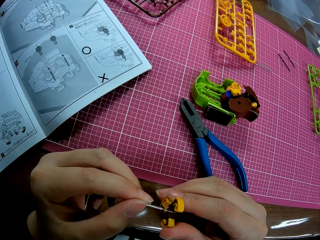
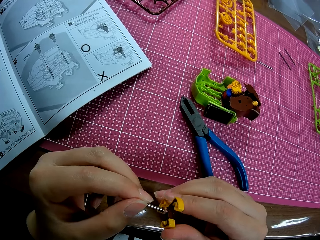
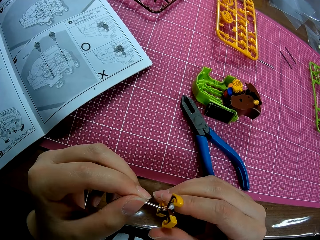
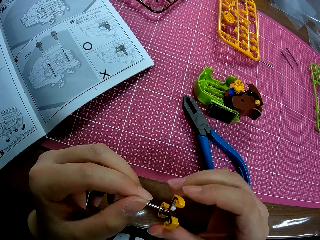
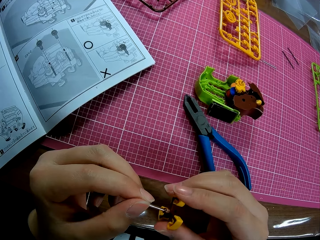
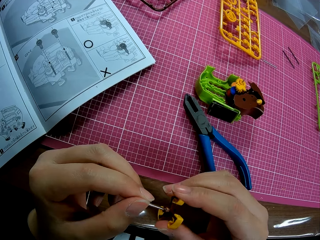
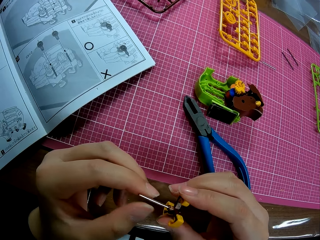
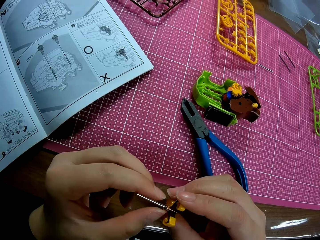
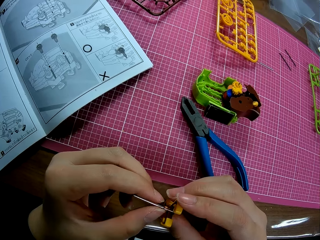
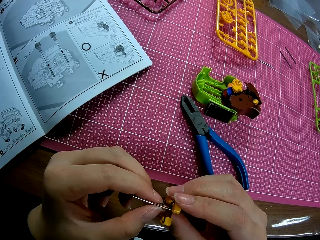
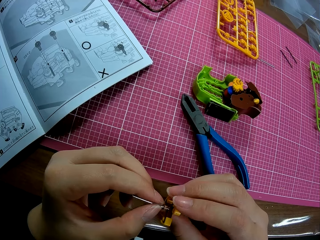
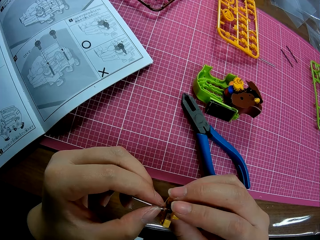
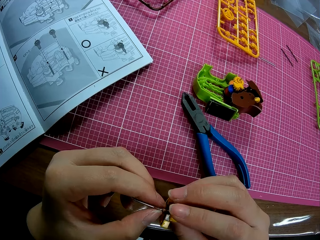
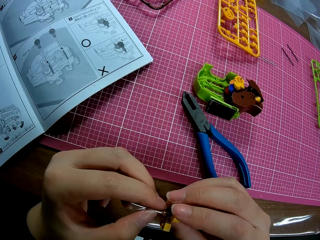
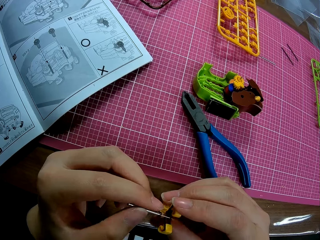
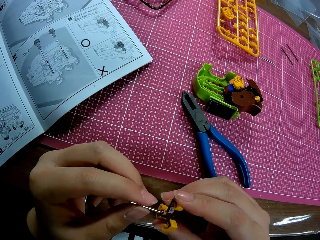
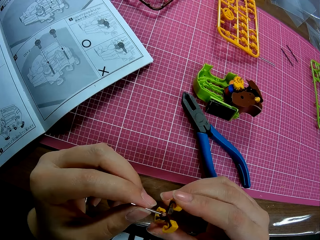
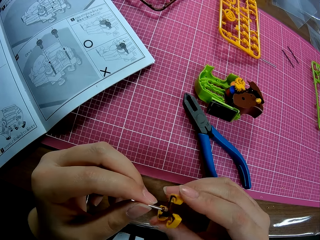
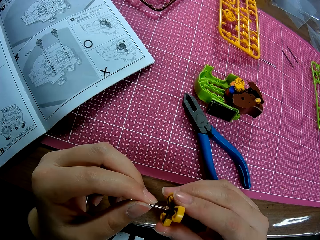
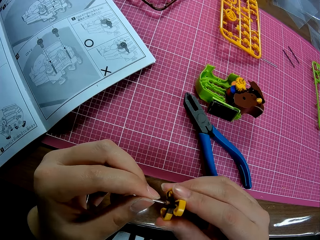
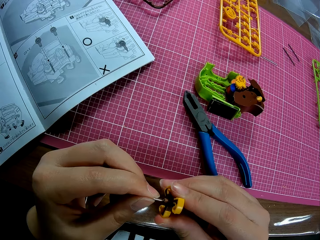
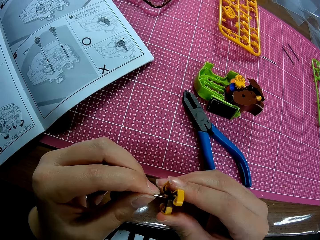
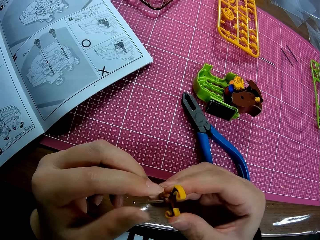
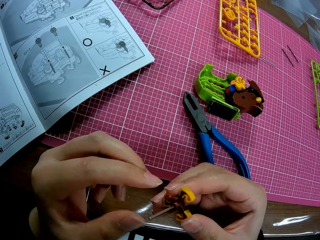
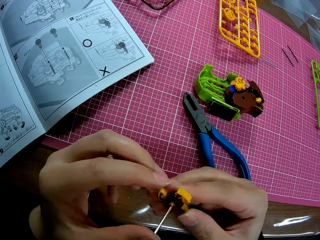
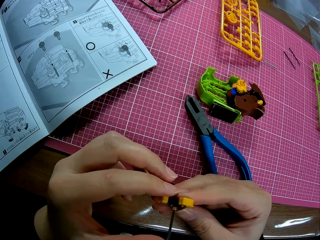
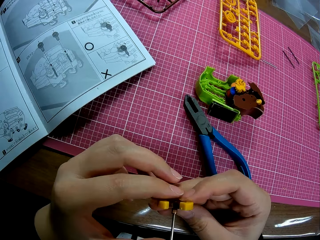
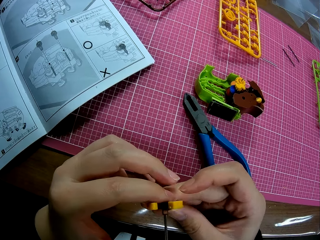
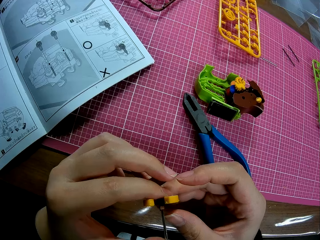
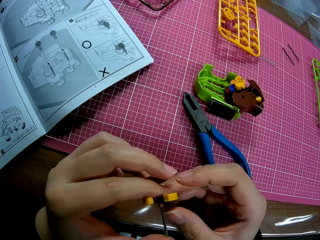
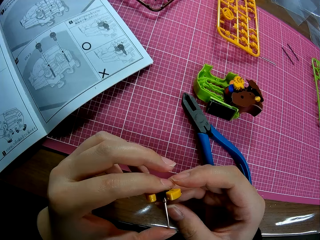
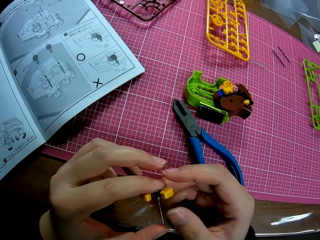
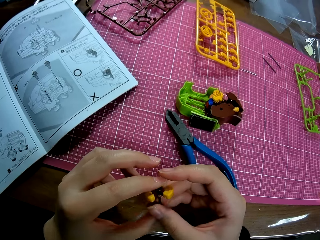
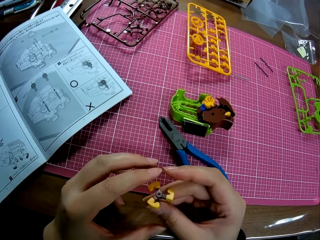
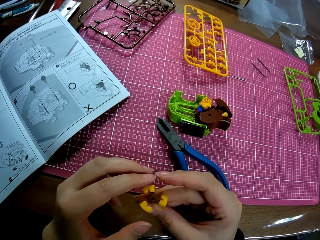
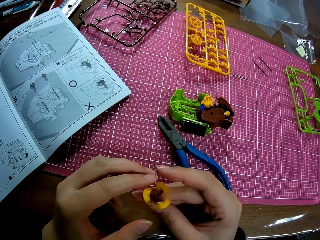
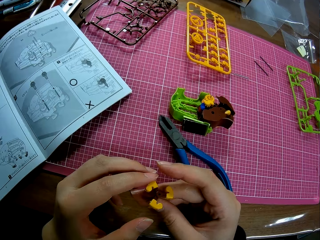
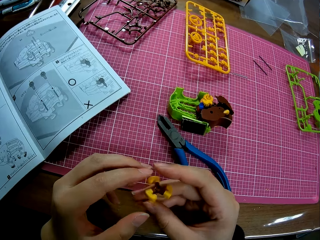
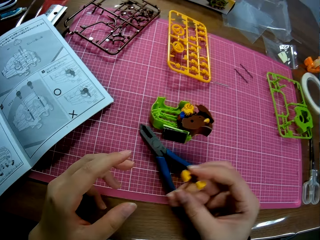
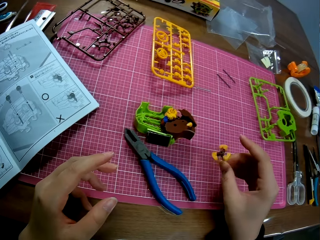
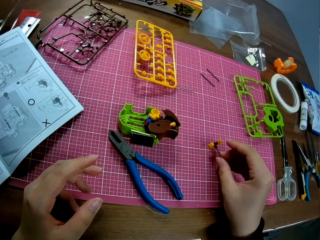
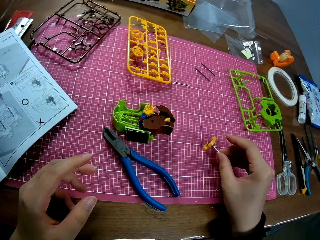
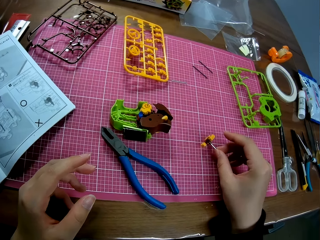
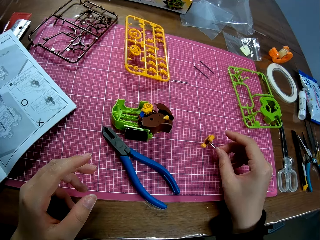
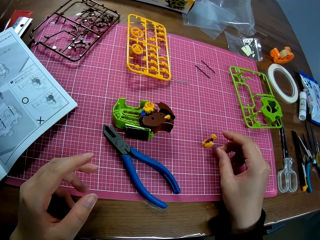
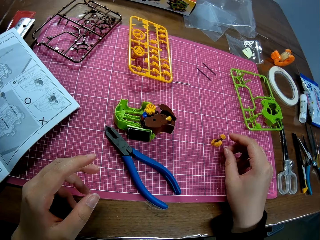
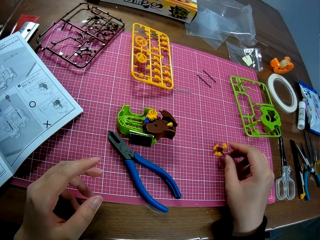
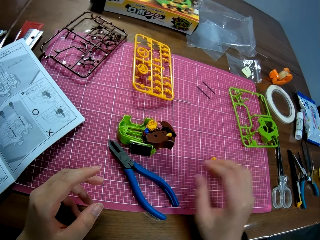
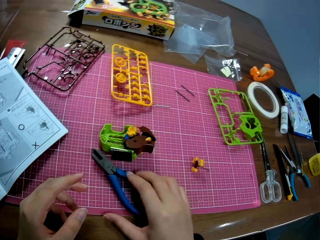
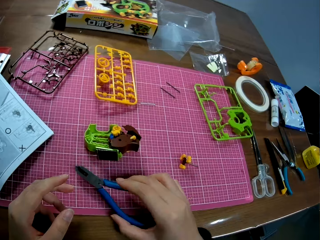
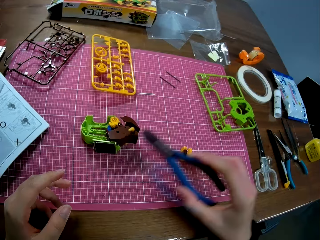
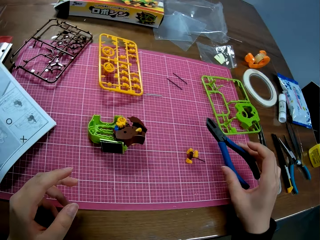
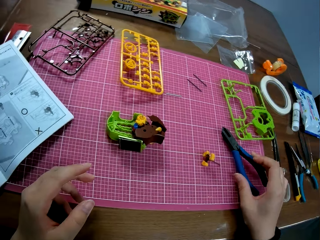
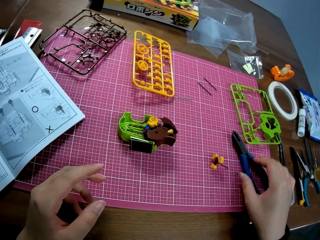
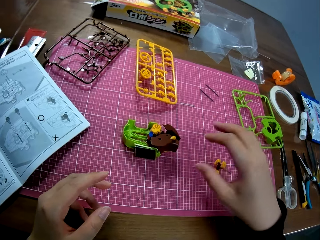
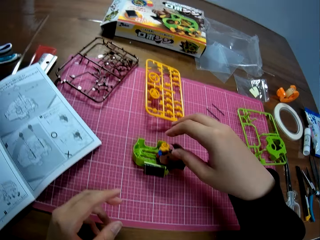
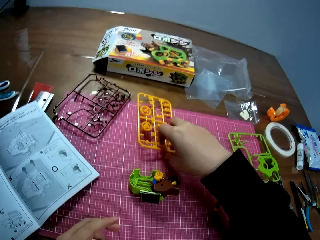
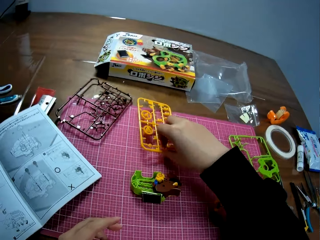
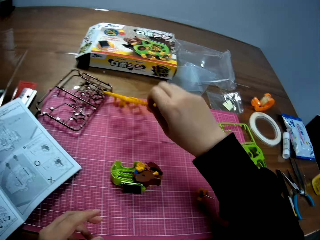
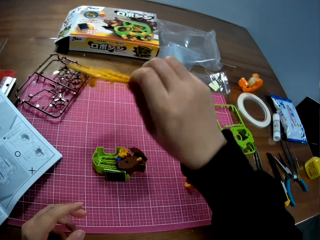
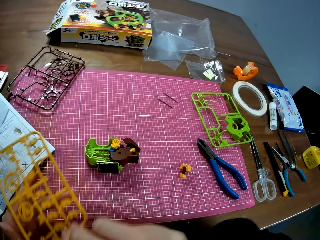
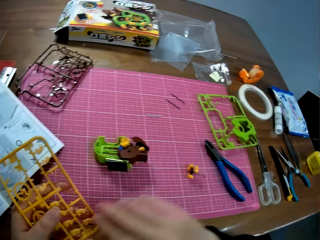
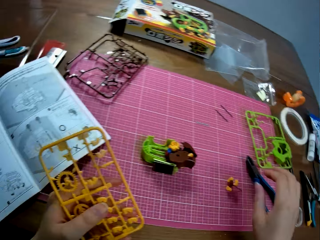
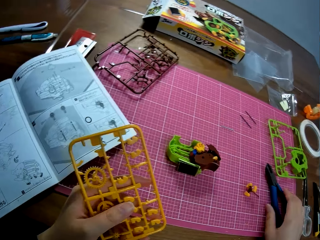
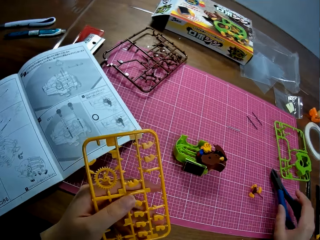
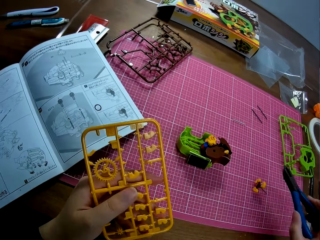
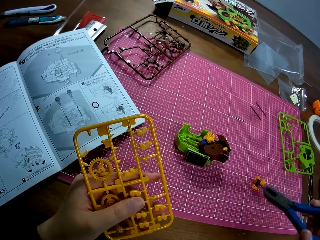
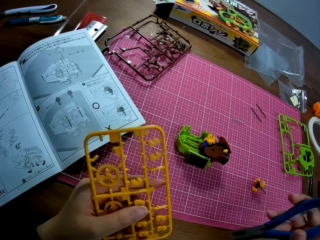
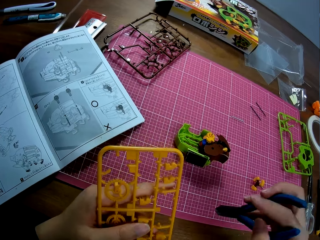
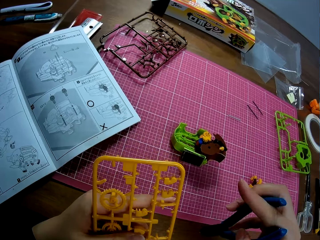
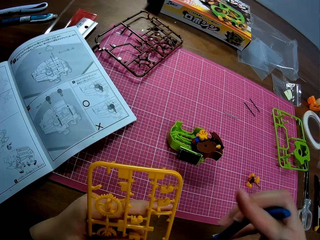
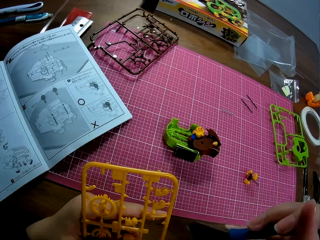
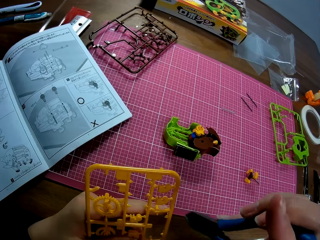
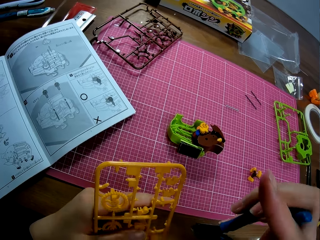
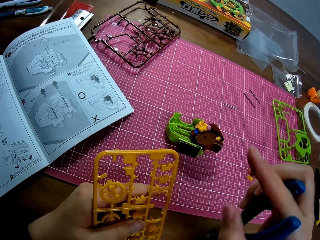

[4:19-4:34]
The camera wearer holds the model piece in his hand. He adjusts the plastic piece. He looks at the model piece. He rotates the model piece. He drops the plastic piece on the table. He moves the plier on the table. He takes the pliers. He puts down the pliers. He picks a plastic sheet or laser cut craft kit on the table. He picks the plier on the table.

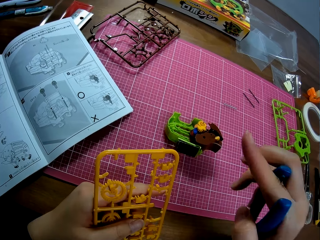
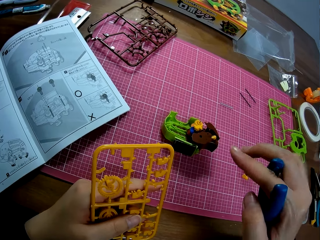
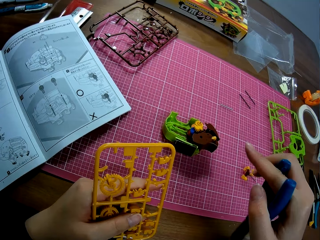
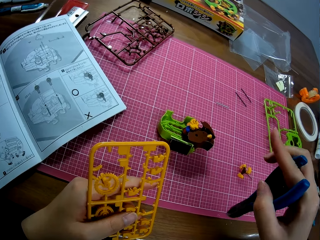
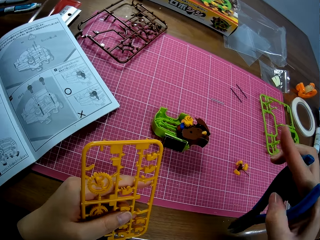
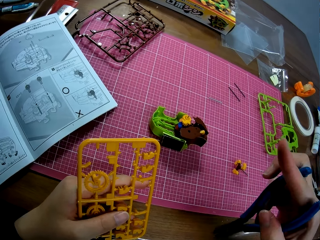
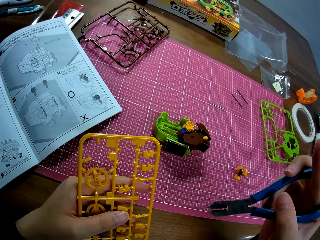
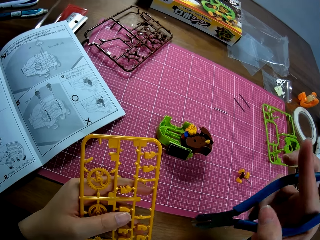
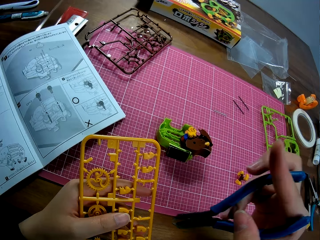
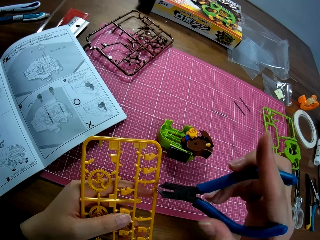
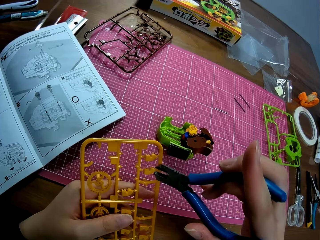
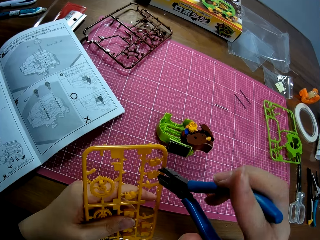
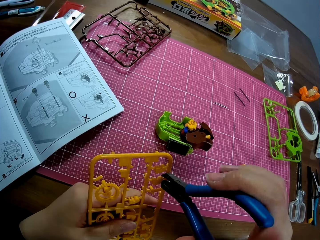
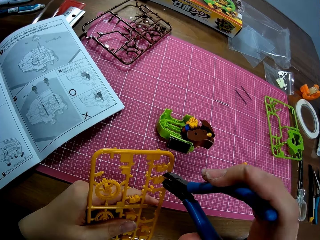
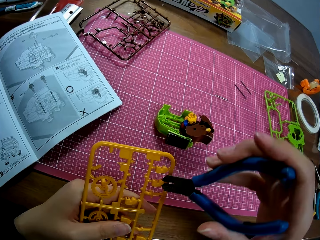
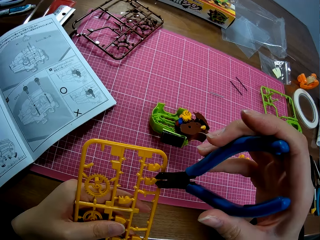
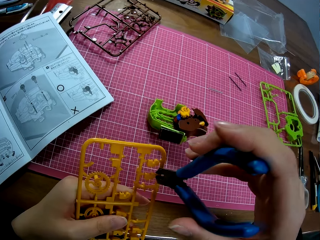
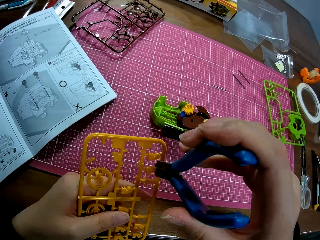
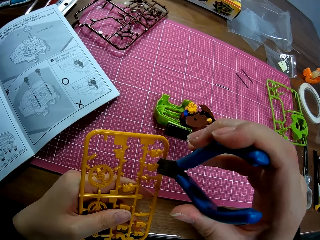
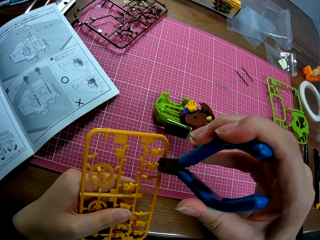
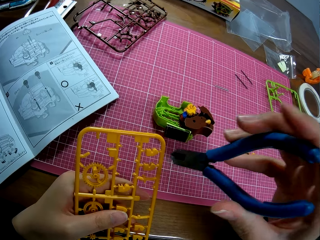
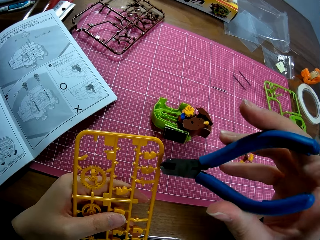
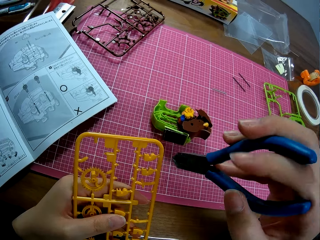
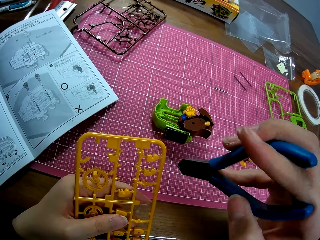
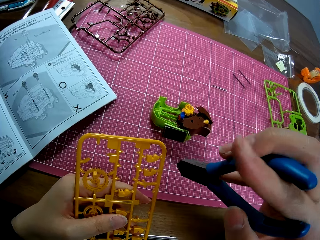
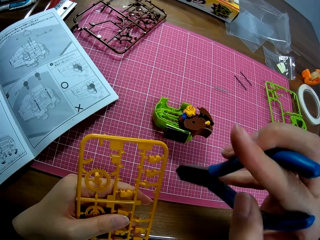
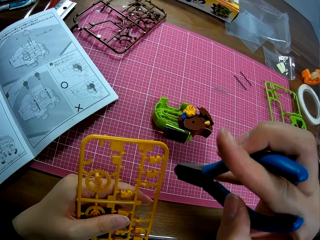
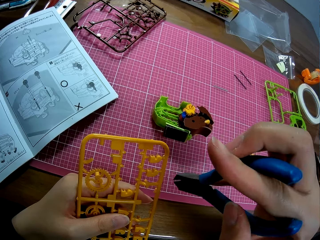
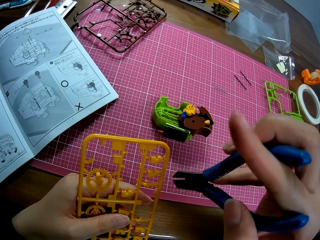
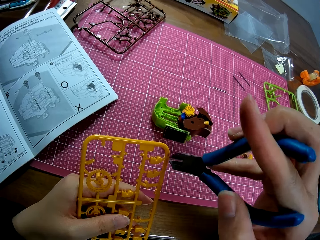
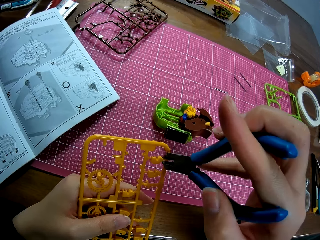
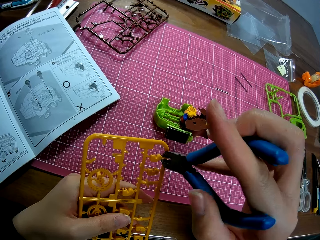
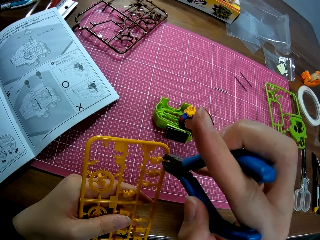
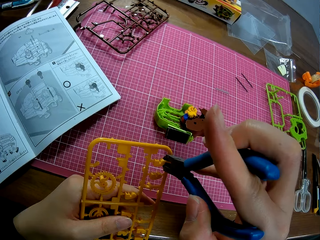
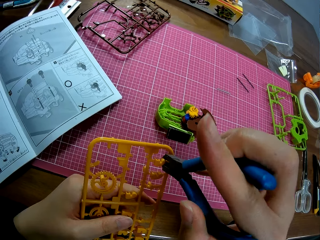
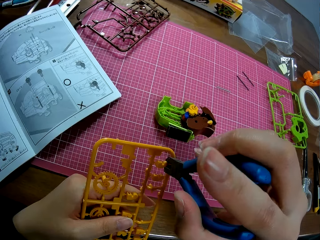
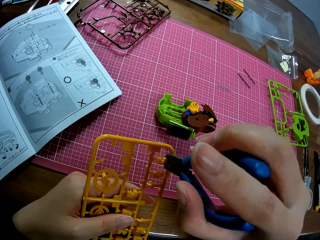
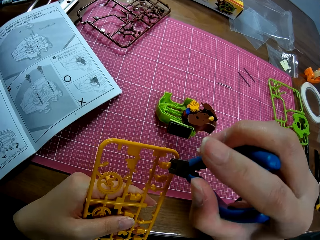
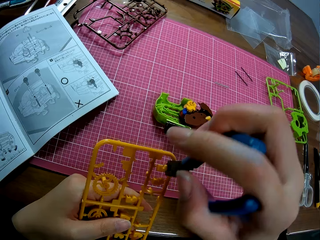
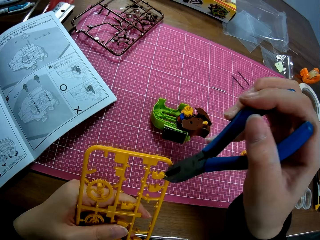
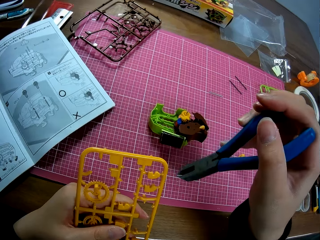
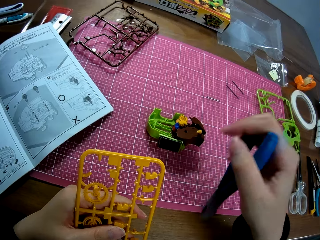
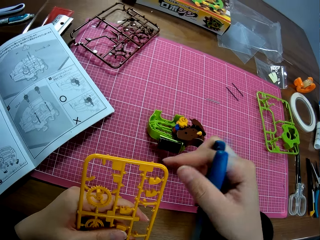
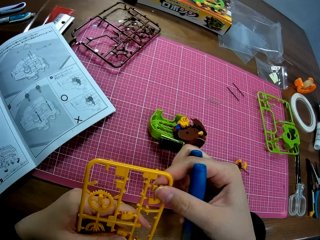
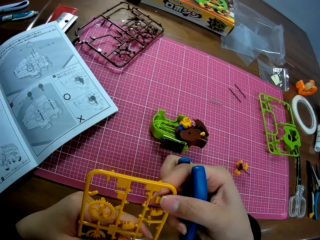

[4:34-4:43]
The camera wearer detaches a plastic piece from the plastic sheet.
